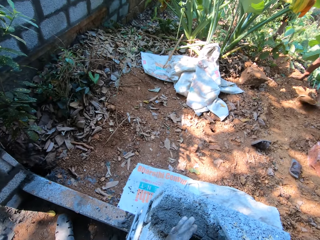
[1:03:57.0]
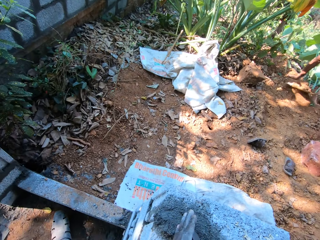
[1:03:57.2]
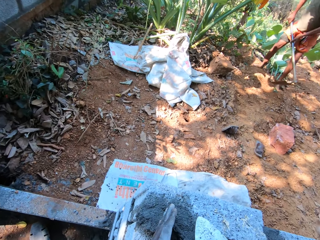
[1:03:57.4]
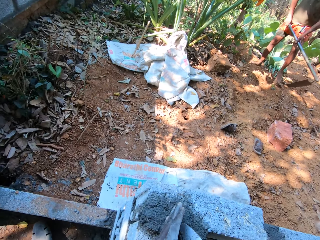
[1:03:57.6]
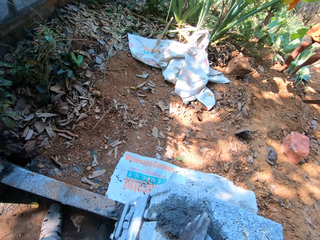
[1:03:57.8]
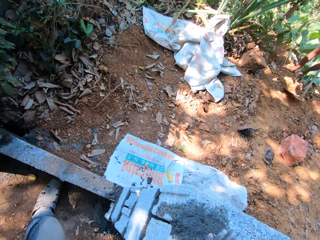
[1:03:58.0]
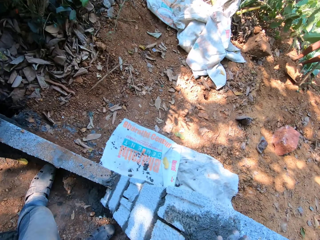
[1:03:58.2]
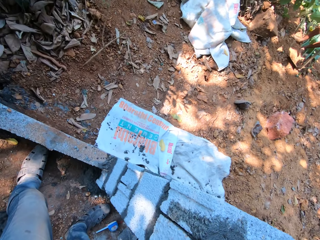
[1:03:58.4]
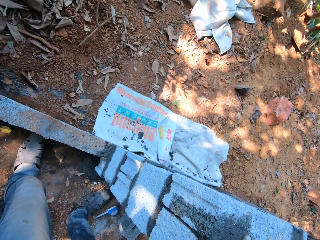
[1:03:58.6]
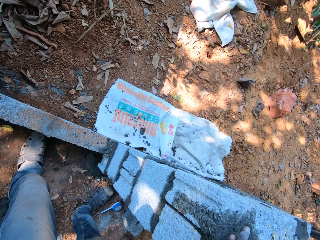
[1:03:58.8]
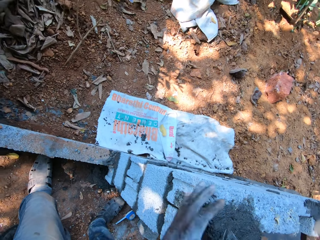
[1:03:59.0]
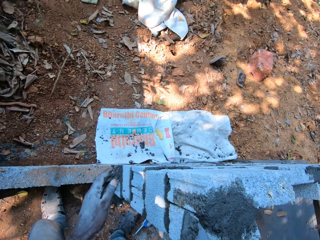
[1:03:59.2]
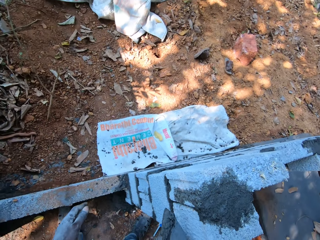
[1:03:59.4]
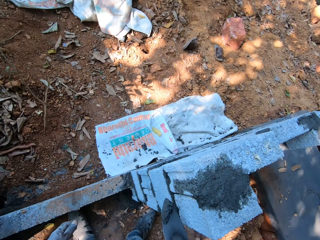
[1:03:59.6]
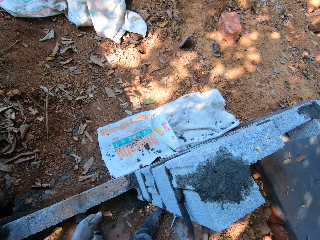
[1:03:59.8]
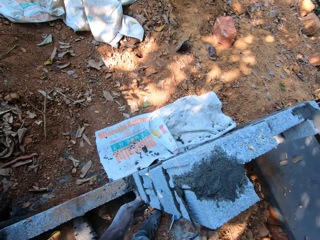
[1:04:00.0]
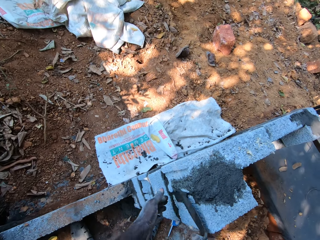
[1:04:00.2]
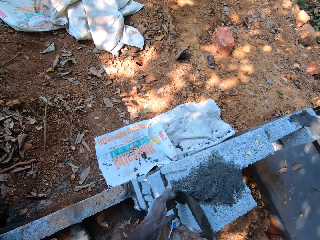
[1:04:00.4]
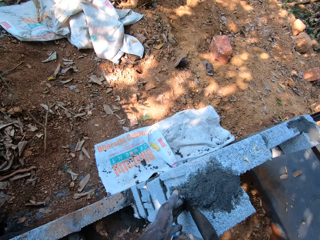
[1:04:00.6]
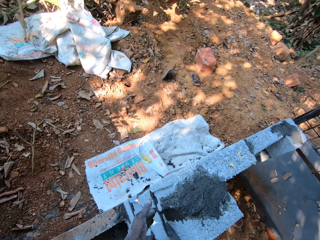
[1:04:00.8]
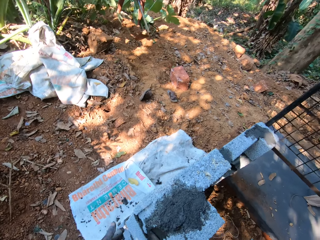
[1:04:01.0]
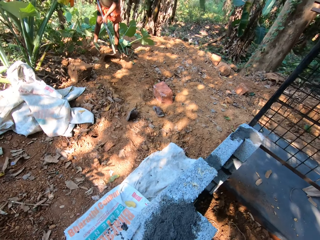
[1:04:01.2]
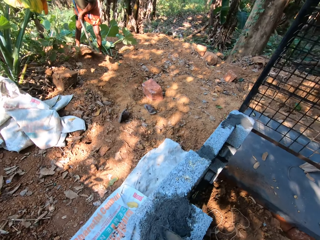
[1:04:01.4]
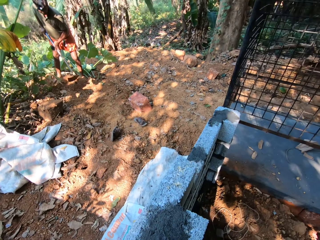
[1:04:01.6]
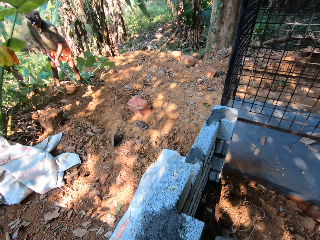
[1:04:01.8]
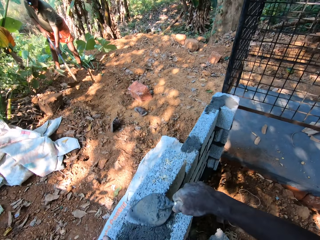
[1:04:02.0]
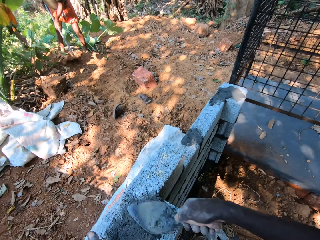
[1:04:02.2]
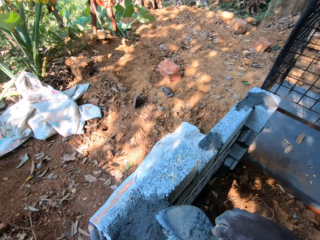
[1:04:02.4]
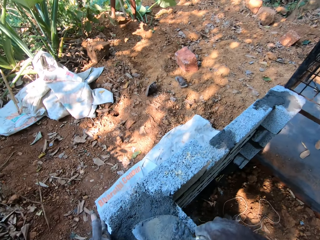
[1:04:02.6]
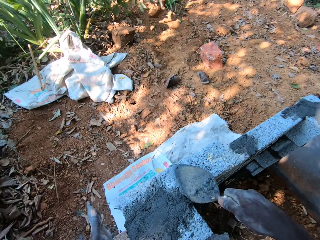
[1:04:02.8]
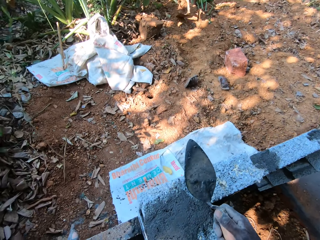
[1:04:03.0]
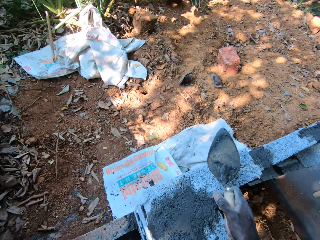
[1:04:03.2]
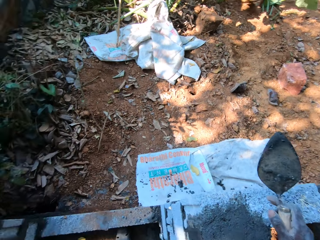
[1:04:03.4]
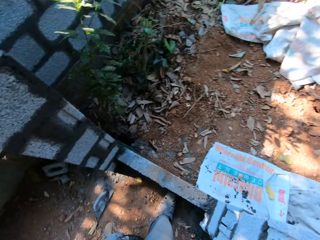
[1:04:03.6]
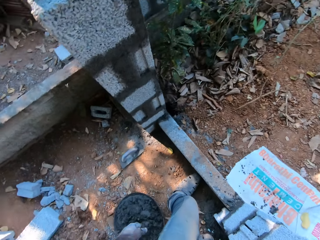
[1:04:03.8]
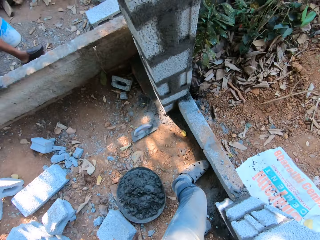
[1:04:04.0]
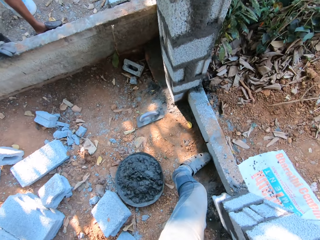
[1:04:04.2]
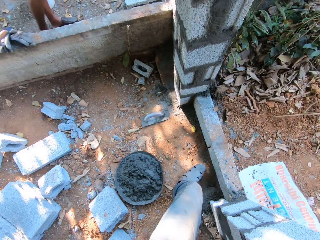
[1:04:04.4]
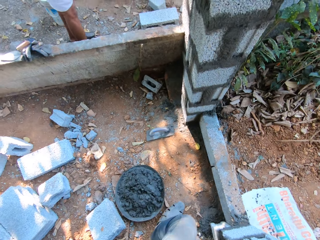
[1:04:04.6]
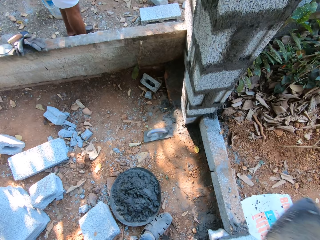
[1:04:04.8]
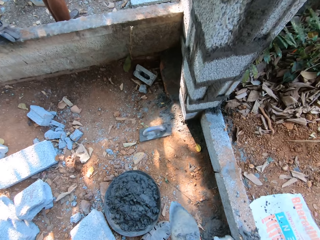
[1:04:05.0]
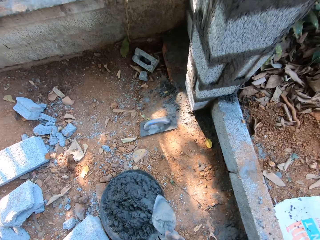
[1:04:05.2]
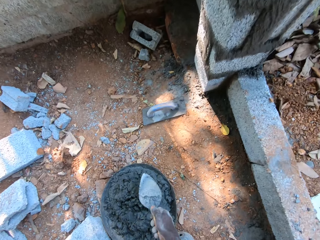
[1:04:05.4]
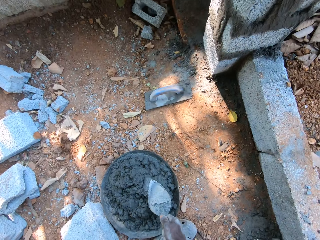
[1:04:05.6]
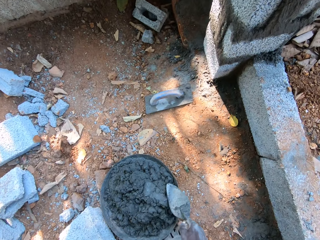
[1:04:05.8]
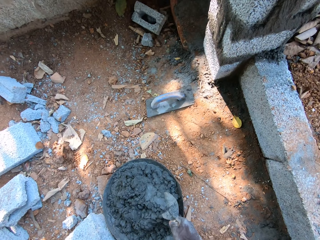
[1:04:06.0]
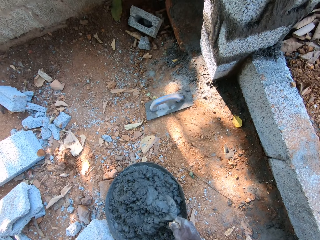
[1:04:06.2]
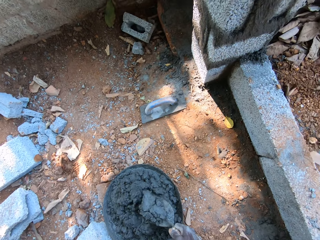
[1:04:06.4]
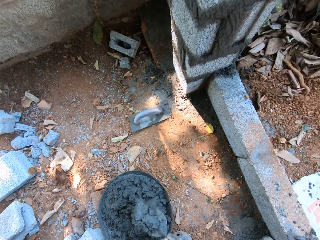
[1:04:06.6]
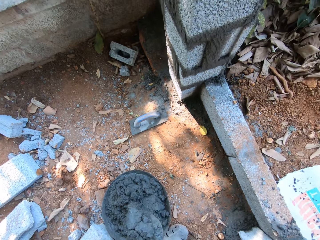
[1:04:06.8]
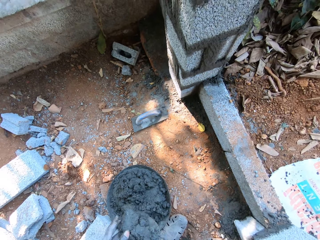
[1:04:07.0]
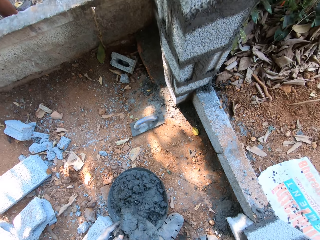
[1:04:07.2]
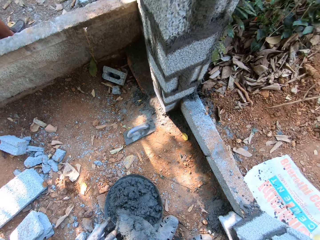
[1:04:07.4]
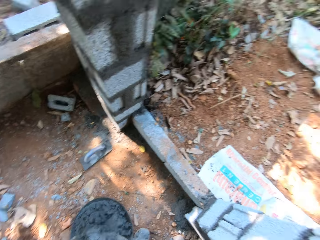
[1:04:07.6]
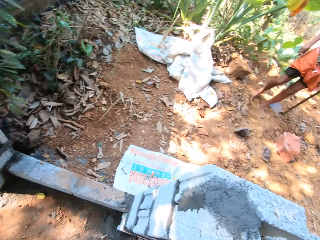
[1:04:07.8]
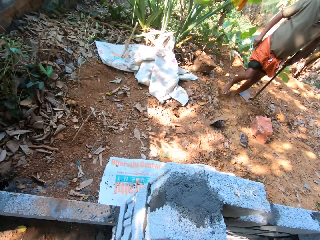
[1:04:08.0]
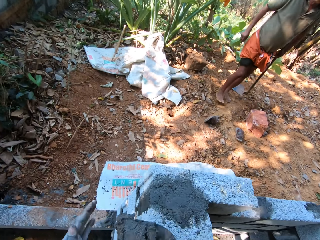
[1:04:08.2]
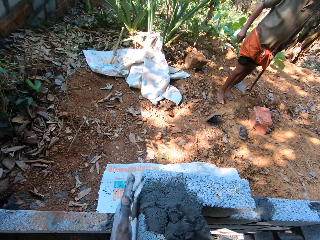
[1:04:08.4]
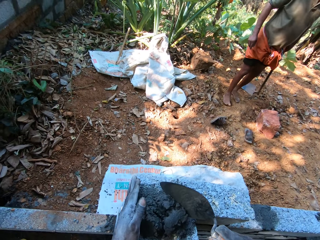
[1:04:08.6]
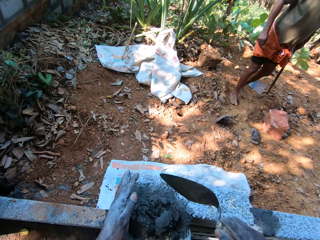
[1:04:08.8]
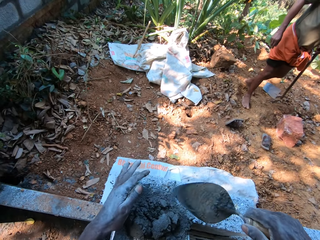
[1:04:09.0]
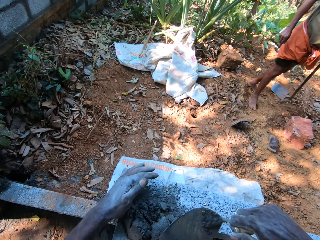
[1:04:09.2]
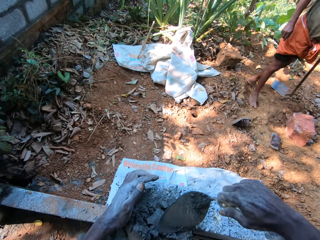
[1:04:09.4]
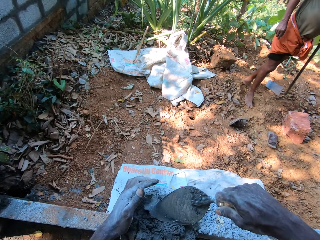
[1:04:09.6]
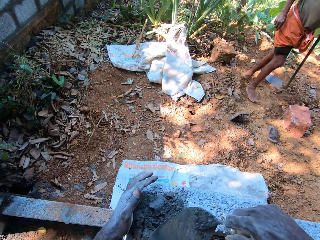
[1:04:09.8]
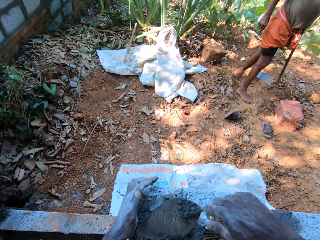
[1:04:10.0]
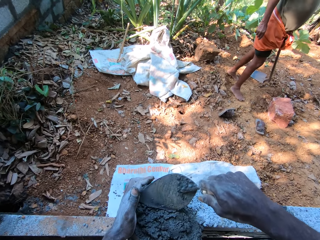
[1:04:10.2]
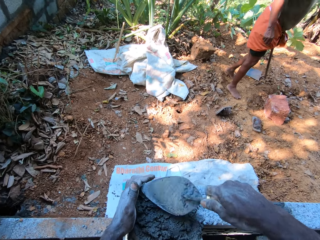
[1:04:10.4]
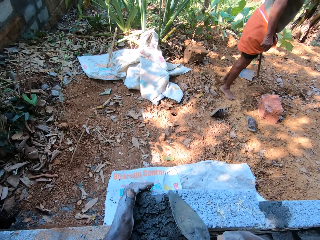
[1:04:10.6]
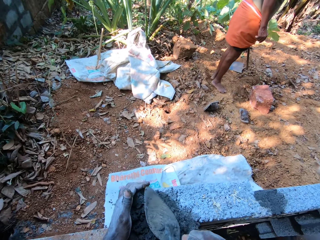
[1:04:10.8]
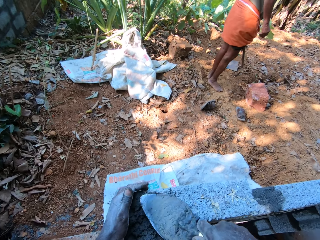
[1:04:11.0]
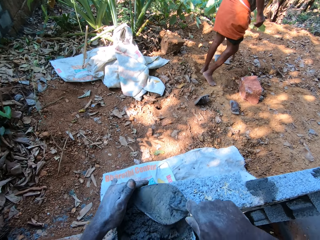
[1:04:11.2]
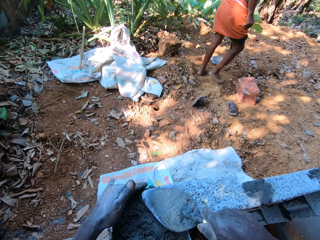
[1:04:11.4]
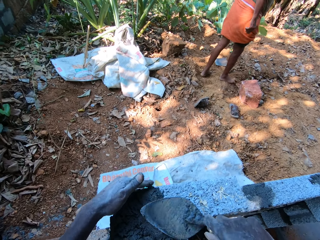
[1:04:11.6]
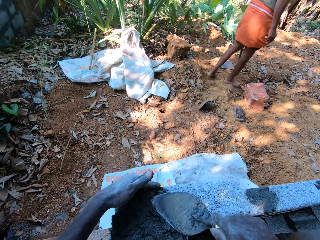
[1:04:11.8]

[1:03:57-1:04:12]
A man digs the ground with the hoe. The camera wearer pastes mortar or concrete on the wall with the trowel in his right hand. He smoothens the wall with the trowel in his right hand. He scoops the mortar from the pan with the trowel in his right hand. He spreads the concrete with the trowel. He touches the mortar with his left hand. He pours the mortar on the wall with the trowel in his right hand. He spreads the mortar on the wall with the trowel in his right hand. The man walks at the farm.

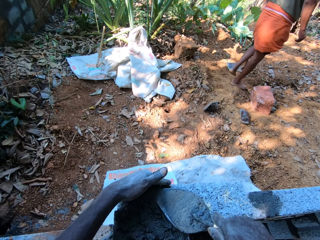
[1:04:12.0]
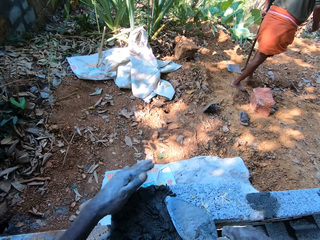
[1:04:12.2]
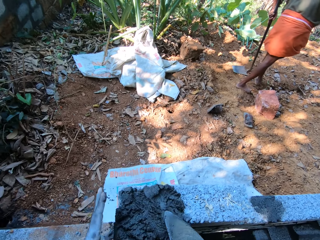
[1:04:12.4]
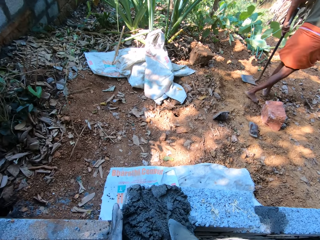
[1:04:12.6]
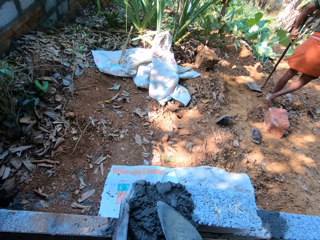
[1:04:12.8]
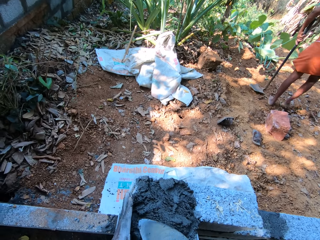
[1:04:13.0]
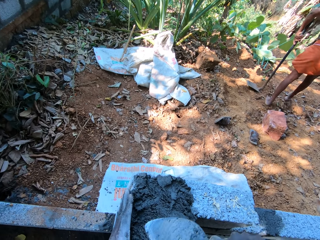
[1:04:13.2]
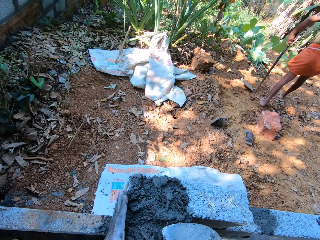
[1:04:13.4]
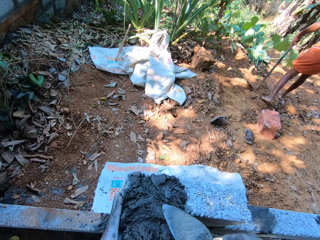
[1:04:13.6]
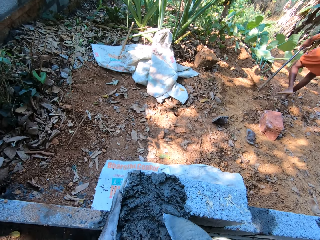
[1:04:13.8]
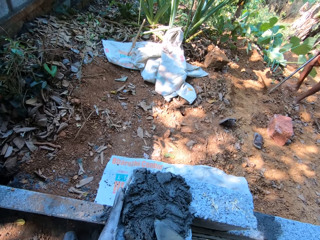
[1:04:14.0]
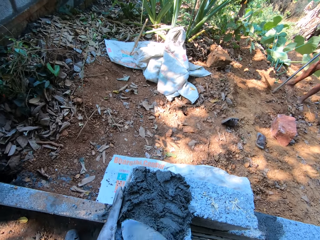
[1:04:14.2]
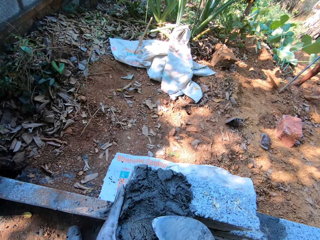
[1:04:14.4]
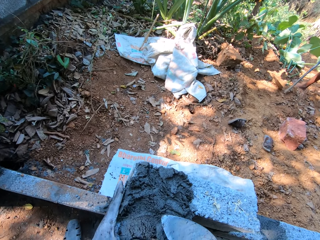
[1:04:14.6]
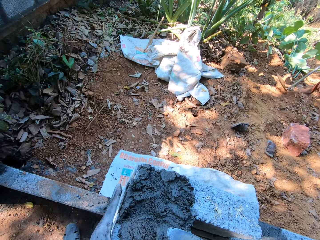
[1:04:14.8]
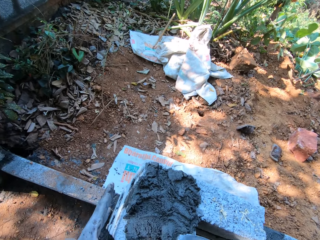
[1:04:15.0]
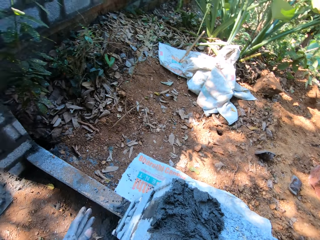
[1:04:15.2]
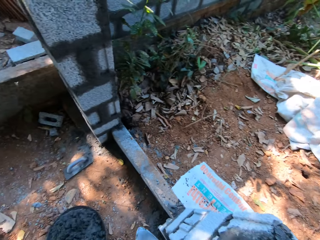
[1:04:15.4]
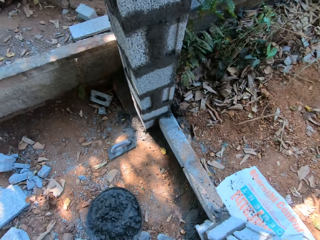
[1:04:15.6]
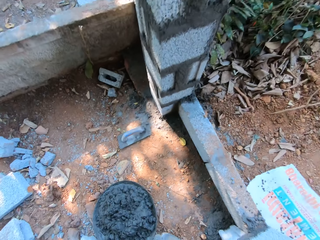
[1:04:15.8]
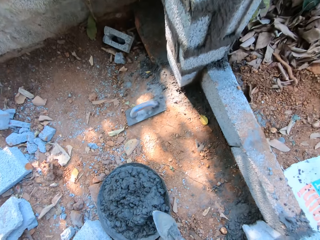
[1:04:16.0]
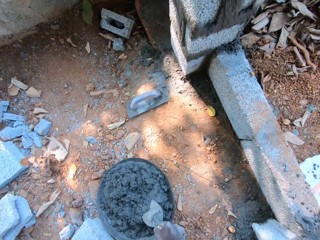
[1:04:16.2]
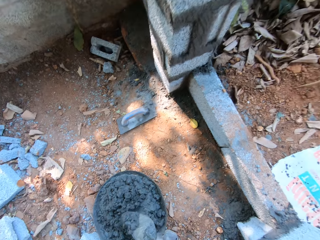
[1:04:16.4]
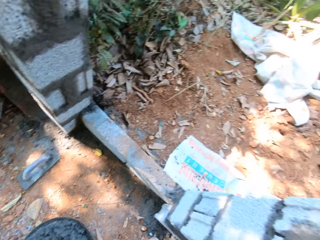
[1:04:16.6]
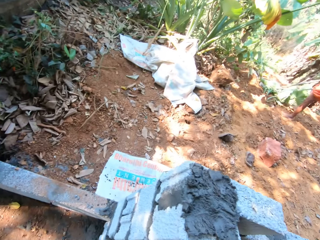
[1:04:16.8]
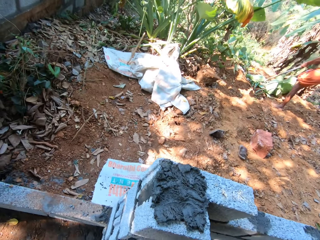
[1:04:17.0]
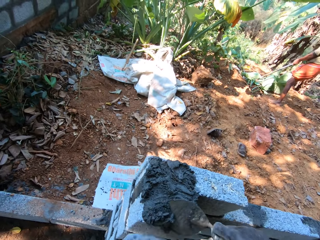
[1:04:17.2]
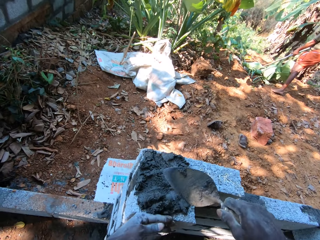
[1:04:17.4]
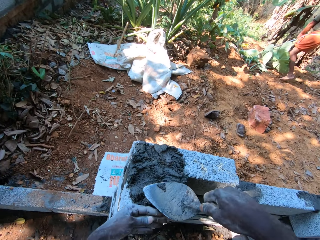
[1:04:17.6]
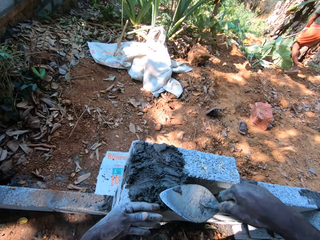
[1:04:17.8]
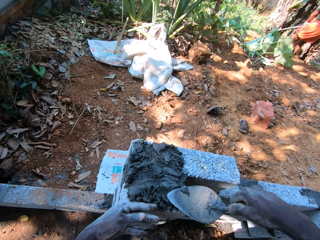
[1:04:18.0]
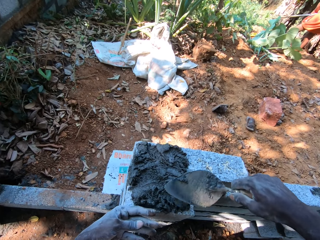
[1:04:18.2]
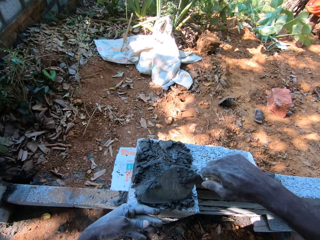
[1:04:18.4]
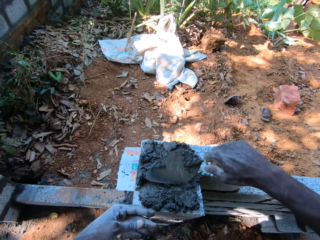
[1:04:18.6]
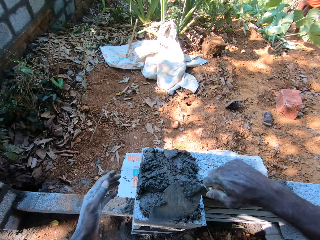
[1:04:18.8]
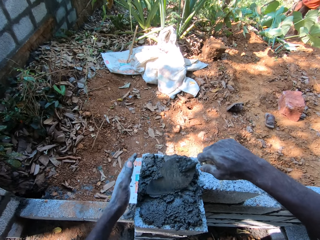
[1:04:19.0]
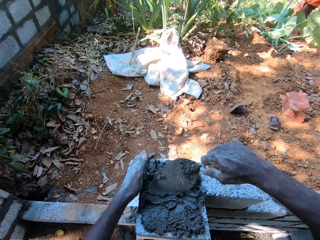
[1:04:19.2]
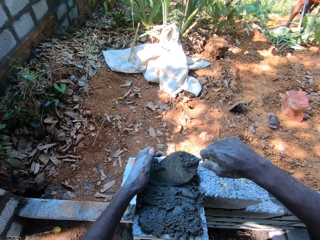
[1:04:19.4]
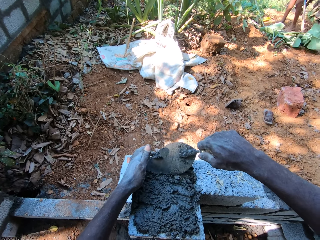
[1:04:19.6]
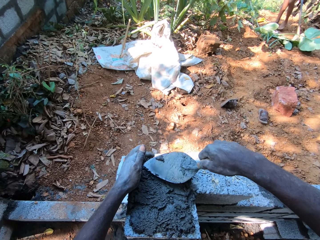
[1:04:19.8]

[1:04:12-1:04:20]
The camera wearer scoops mortar from the pan with the trowel in his right hand. He pours the mortar on the wall with the trowel in his right hand. He spreads the mortar on the wall with the trowel in his right hand.
